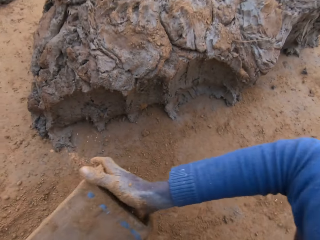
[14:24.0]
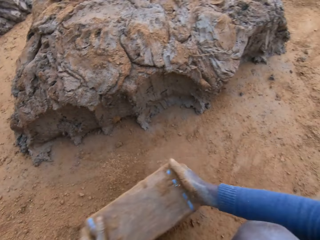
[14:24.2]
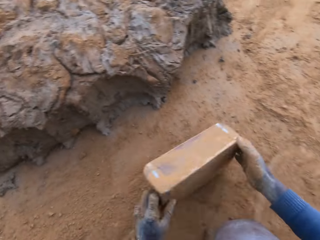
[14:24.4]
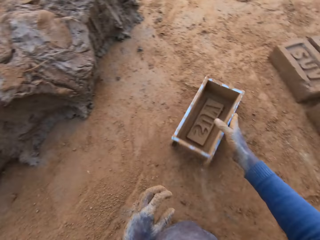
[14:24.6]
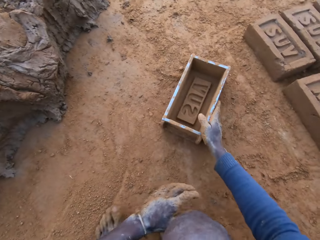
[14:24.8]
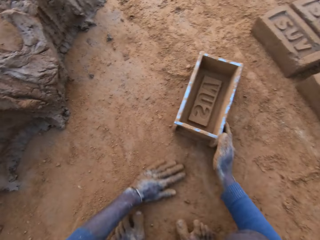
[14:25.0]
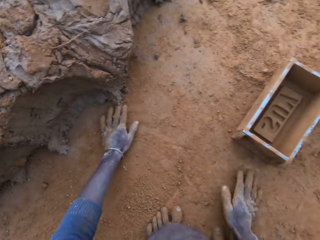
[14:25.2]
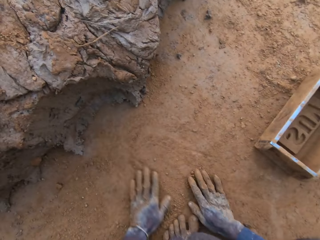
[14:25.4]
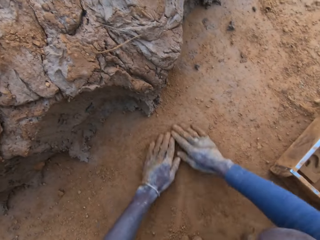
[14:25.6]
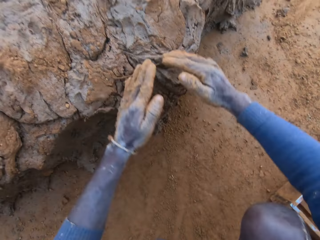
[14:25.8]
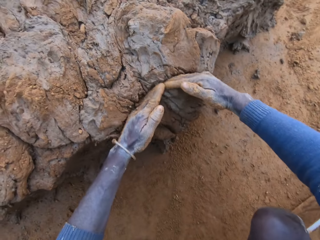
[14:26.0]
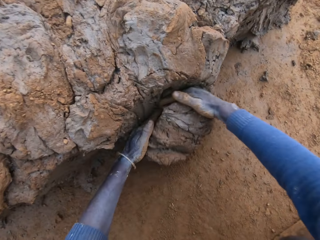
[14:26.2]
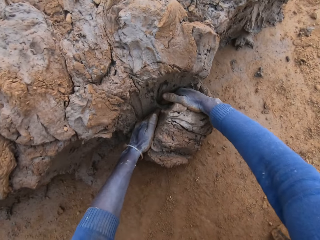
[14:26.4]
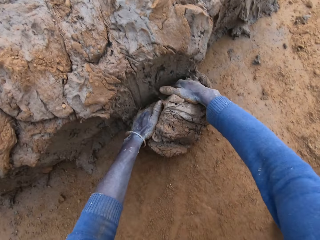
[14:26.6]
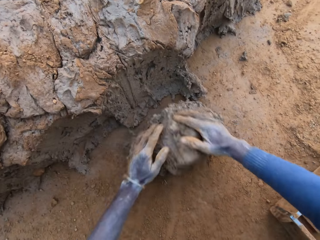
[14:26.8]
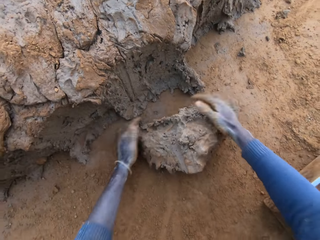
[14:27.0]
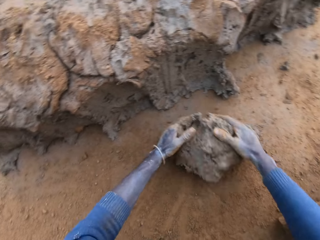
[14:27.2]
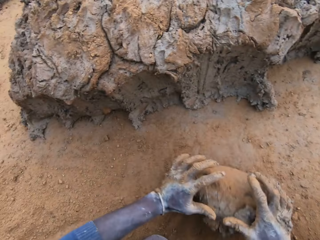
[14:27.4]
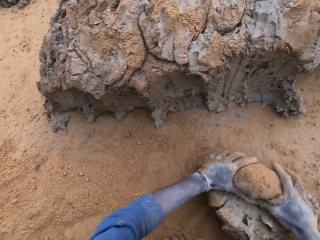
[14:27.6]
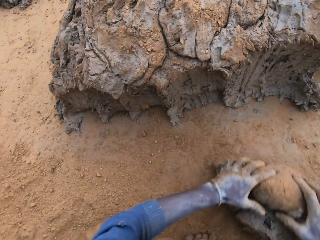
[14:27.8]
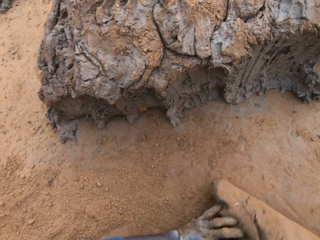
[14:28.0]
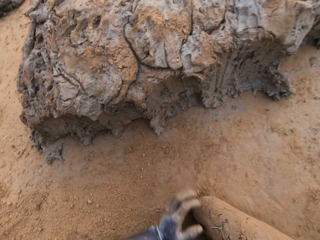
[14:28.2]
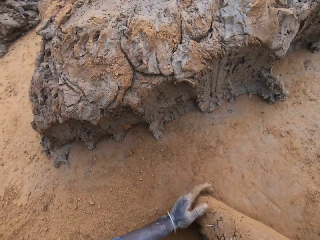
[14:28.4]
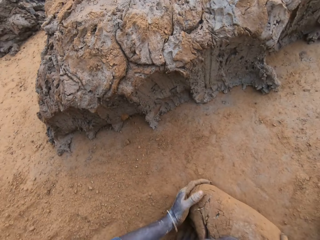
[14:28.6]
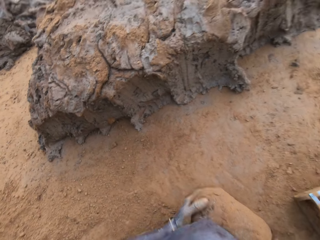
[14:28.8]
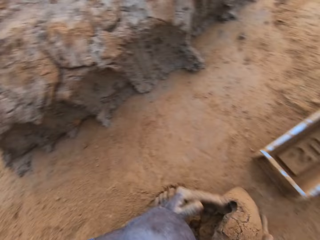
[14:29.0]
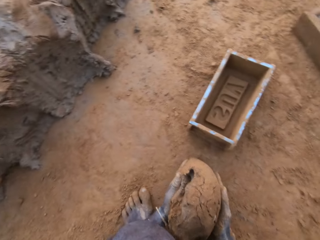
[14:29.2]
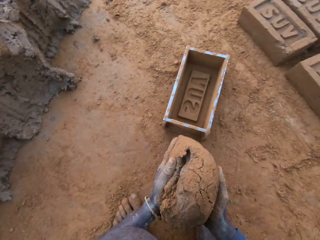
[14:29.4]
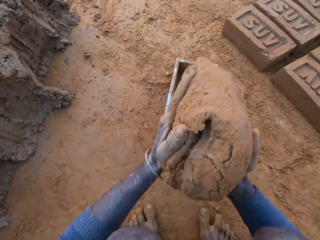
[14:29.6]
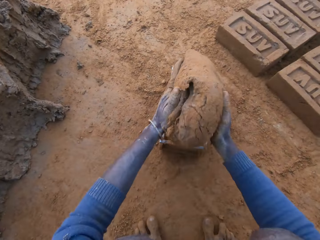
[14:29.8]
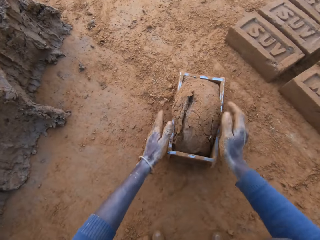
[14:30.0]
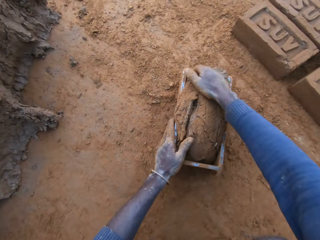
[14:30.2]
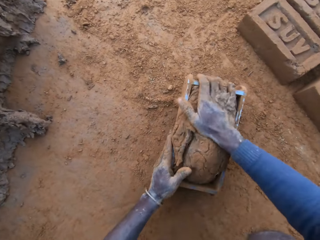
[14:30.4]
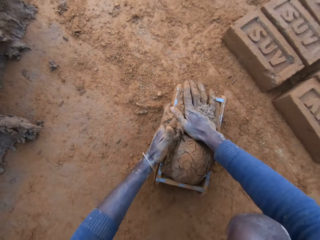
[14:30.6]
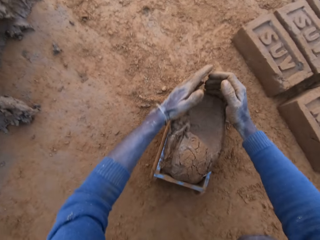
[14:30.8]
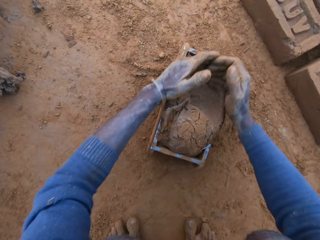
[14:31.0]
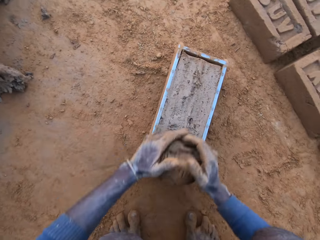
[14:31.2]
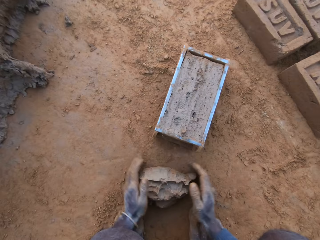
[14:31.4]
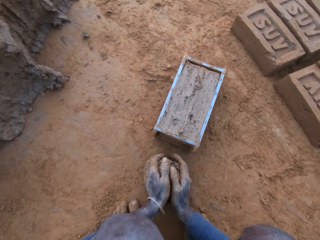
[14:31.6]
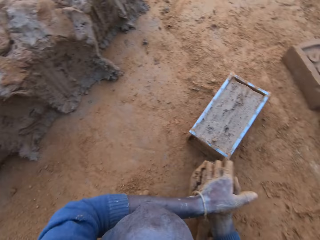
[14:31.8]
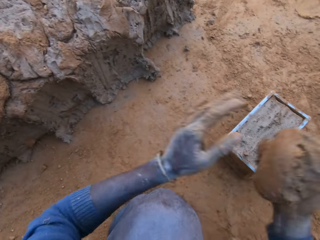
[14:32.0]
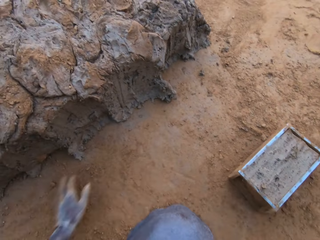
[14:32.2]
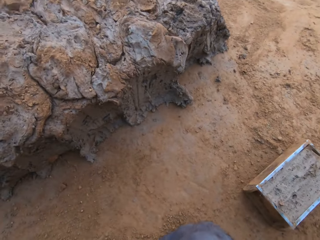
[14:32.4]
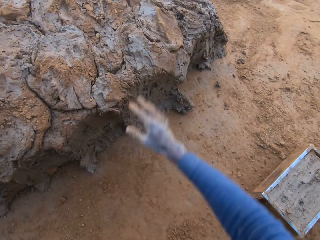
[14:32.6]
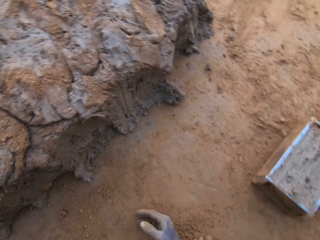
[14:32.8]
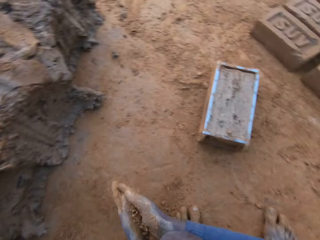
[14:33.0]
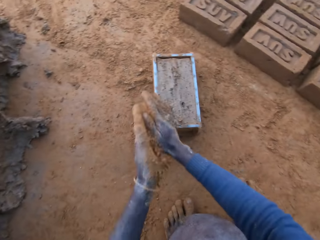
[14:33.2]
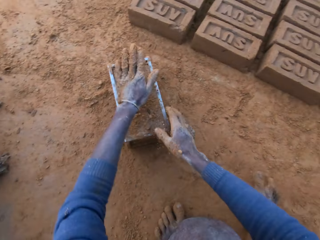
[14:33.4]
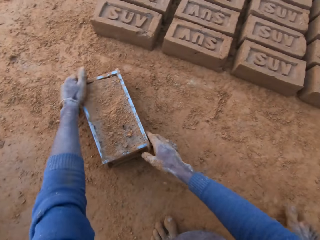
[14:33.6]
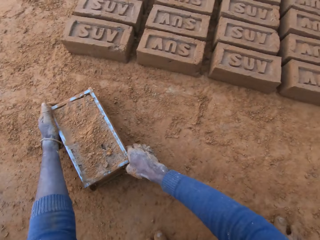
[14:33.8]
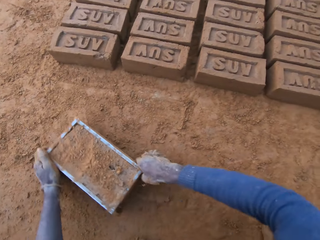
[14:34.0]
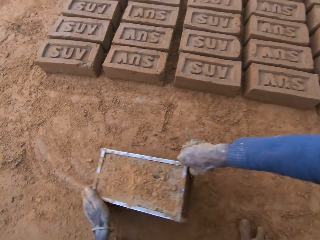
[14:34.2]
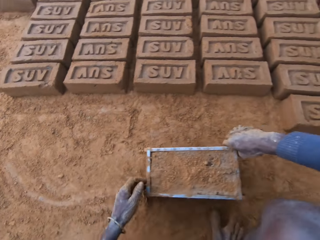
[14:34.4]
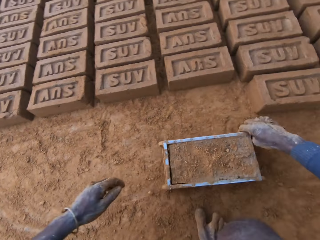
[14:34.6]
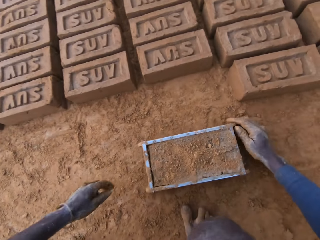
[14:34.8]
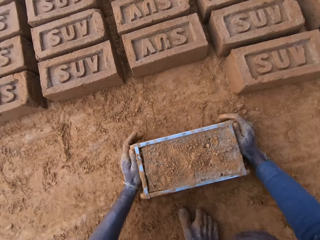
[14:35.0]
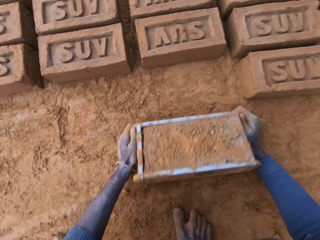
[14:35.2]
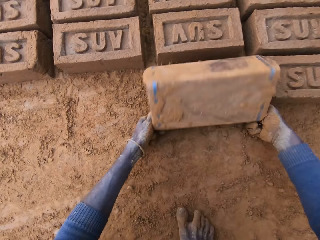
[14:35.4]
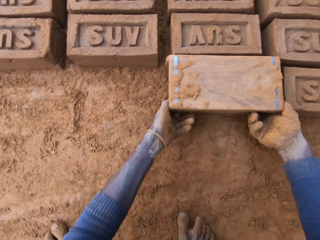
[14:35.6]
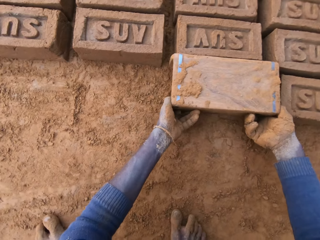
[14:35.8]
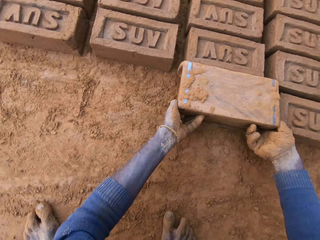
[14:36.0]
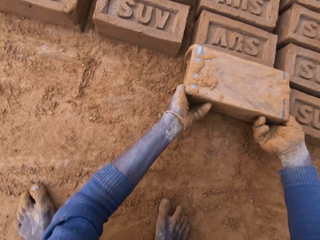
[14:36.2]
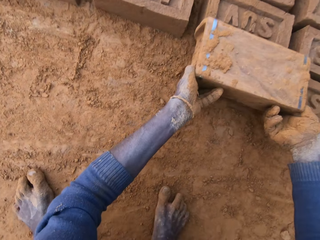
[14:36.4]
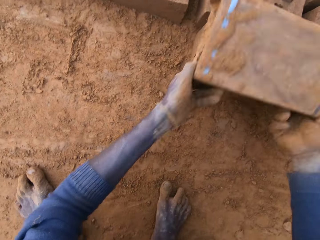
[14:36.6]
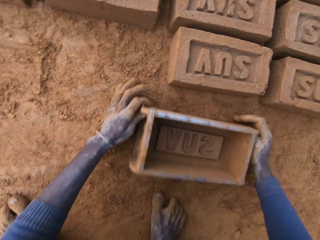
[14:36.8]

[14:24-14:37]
The camera wearer pours sand out of the clay mould or brick making box. He hits the ground with the brick making box. He drops the clay mould on the ground. He scoops soil on the ground with his hands. He packs clay from the clay mud with his hands. He rolls mud on the ground with his hands. He presses the clay with his hands. He puts the clay into the clay mould. He presses the clay in the brick making box on the ground with his hands. He scoops the mud on the brick making box on the ground. He picks up mud on the ground with his hands and throws the mud on top of other mud on the ground. He rubs his hands with soil. He packs sand on the clay mould. He presses the mud in the brick making box on the ground. He moves the clay mould on the ground with his hands. He turns the clay mould on the ground. He lifts the brick making box upwards.

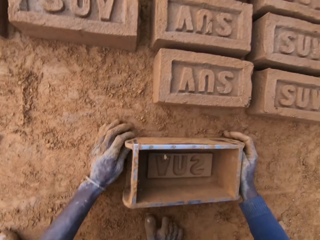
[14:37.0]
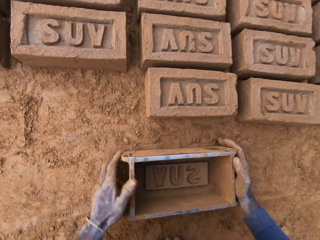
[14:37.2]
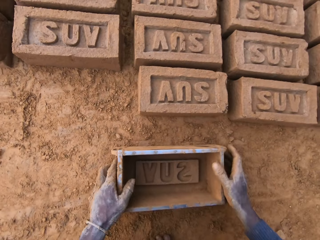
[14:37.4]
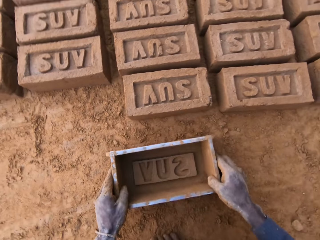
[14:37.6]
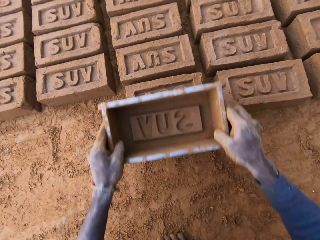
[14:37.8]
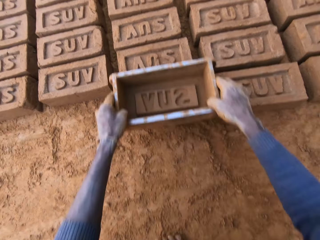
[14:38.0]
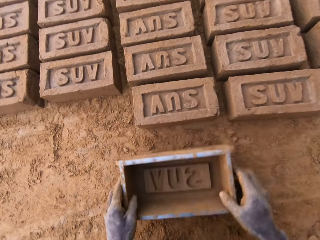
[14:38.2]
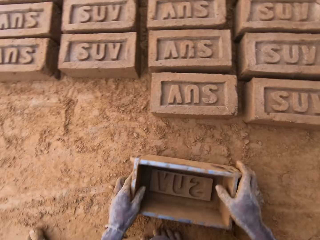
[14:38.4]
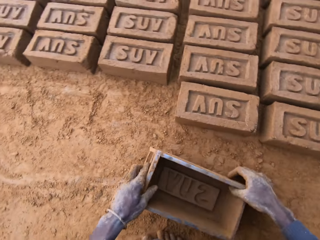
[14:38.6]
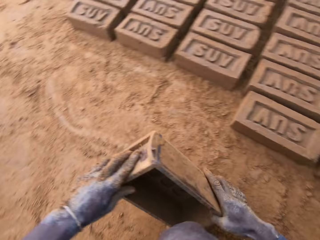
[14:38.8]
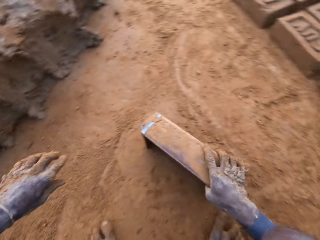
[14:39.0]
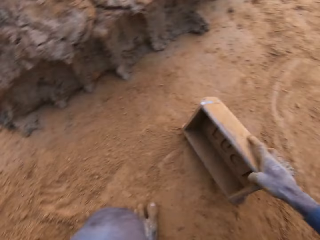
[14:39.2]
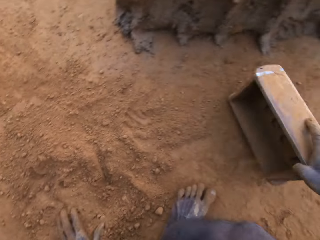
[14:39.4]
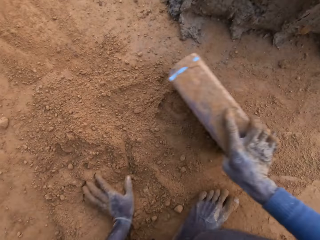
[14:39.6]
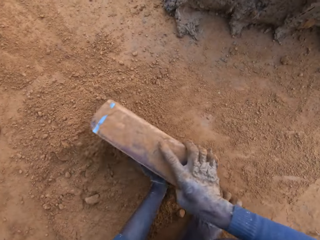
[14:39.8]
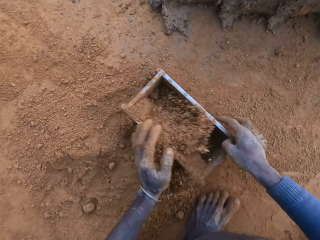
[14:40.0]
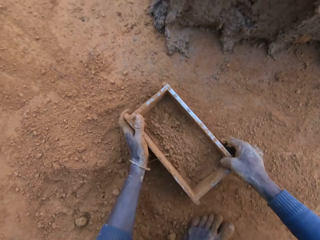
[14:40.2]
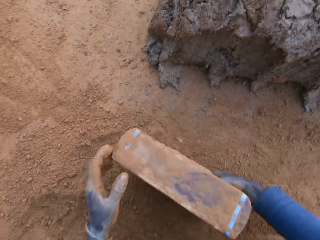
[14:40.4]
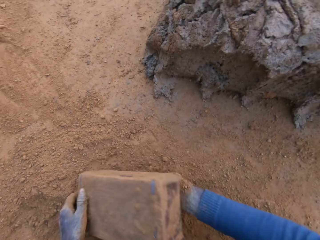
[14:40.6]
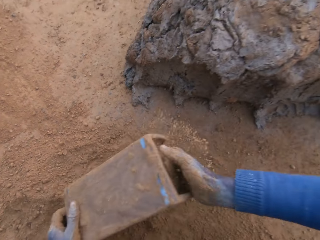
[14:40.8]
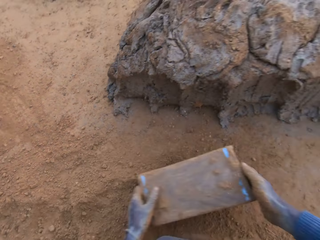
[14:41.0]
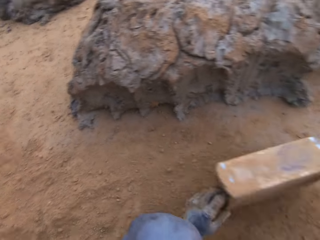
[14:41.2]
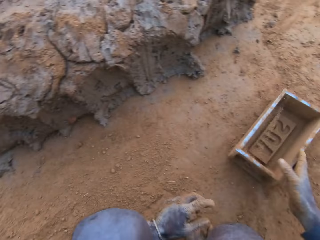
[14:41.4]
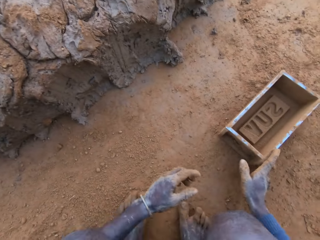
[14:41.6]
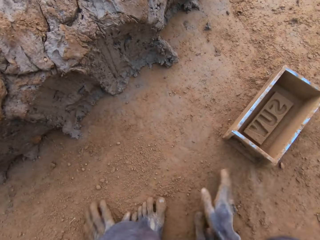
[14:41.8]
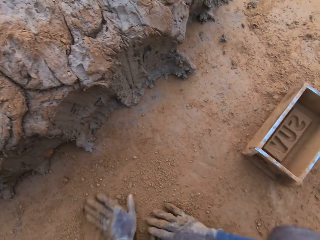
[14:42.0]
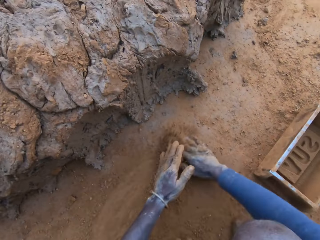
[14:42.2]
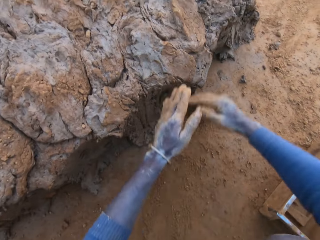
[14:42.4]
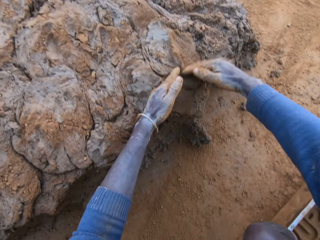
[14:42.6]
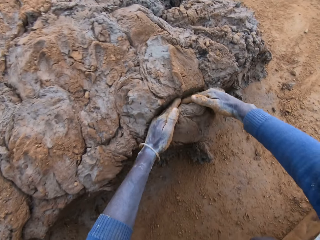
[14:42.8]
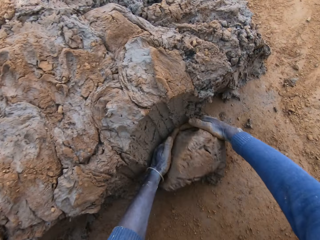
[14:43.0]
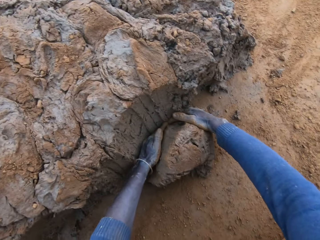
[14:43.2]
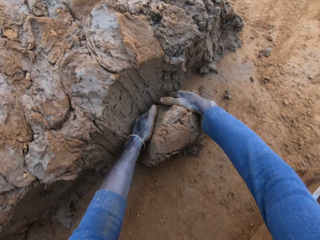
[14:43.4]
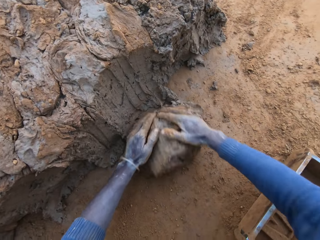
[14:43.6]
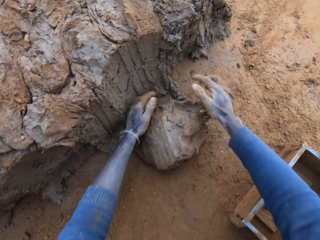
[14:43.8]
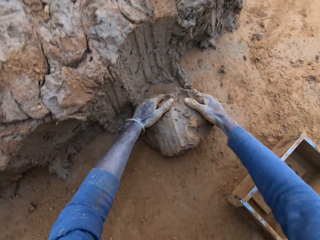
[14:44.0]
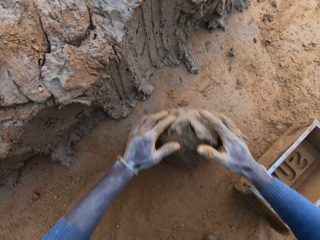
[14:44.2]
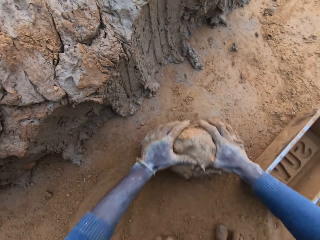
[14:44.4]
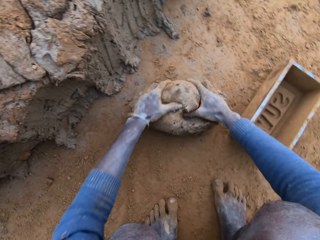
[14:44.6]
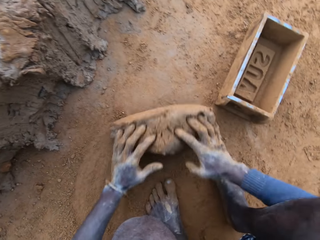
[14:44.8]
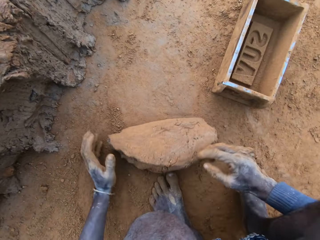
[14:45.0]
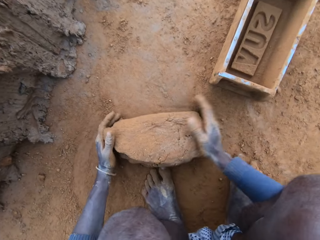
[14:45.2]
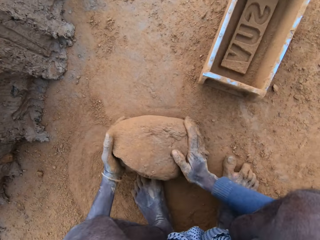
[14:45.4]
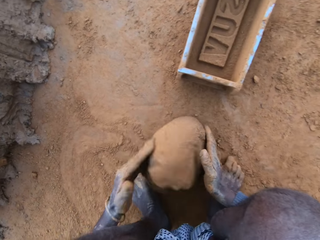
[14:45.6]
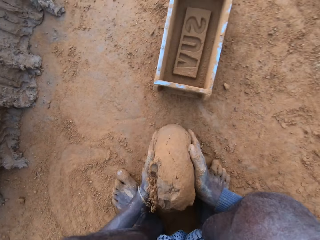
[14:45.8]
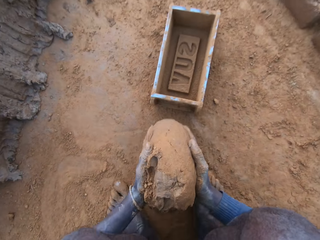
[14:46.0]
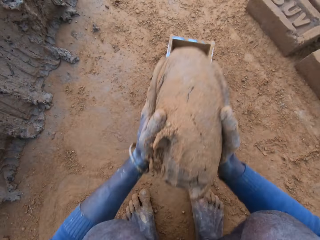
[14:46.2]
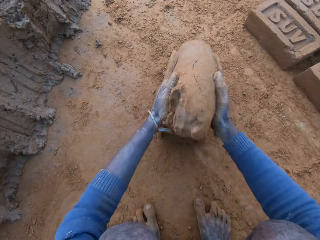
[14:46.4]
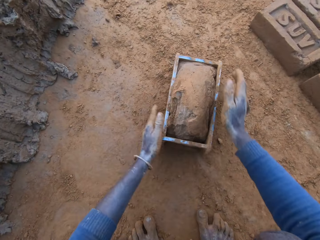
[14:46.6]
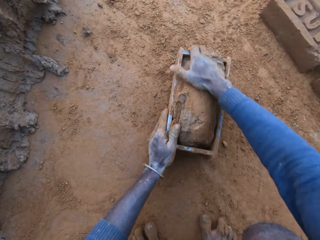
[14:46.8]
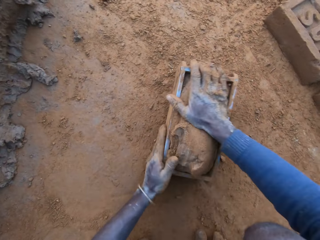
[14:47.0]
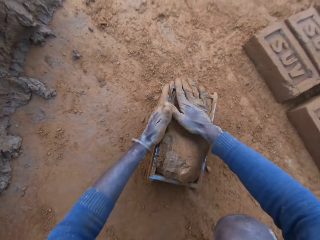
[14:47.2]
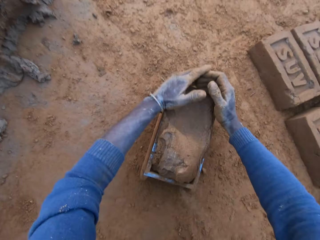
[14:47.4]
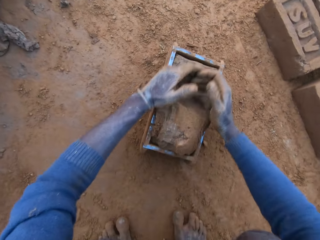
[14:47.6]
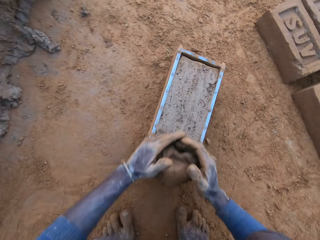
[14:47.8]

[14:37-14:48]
The camera wearer puts the brick making box or clay mould on the ground. He picks up the brick making box on the ground. He presses a brick with the brick making box on the ground. He puts the brick making box on the ground. He moves around. He packs sand into the clay mould with his left hand. He turns the brick making box on the ground. He pours sand out of the clay mould. He hits the ground with the brick making box. He drops the clay mould on the ground. He scoops soil on the ground with his hands. He packs clay from the clay mud with his hands. He presses the clay with his hands. He rolls mud on the ground with his hands. He adjusts the mould with his left hand. He throws the mud in the brick making box on the ground. He presses the mud in the brick making box on the ground with his hands.
